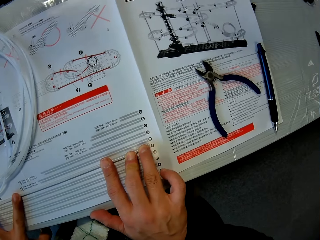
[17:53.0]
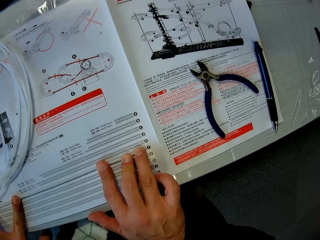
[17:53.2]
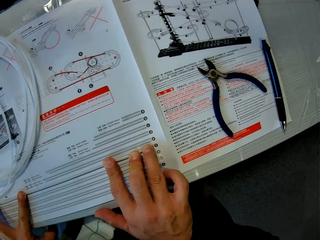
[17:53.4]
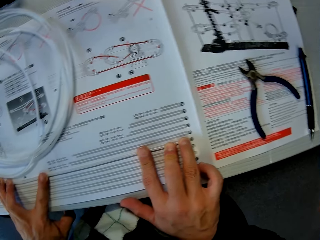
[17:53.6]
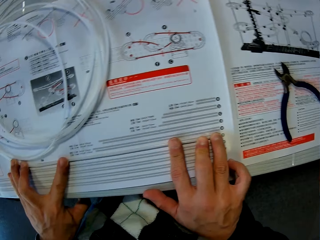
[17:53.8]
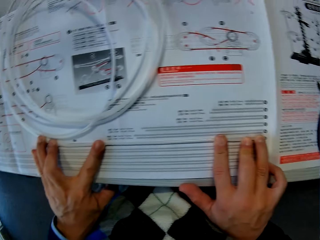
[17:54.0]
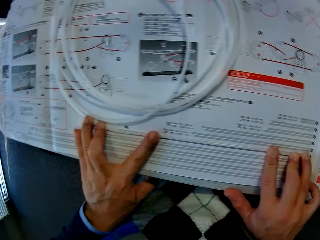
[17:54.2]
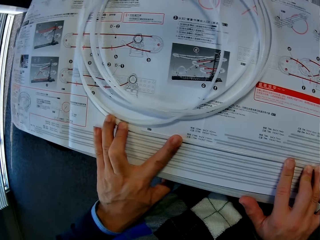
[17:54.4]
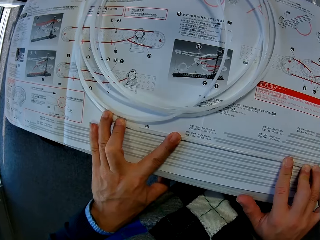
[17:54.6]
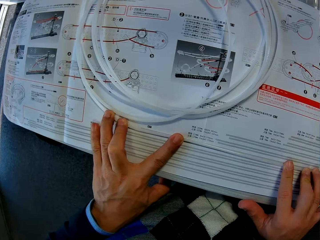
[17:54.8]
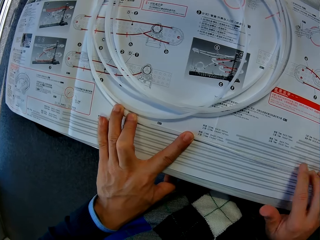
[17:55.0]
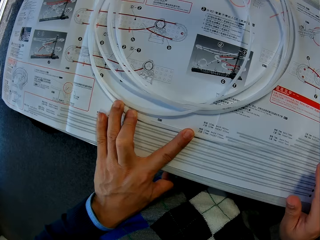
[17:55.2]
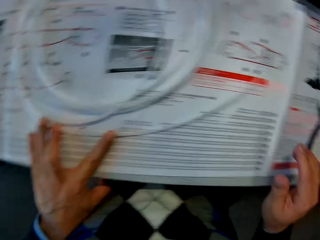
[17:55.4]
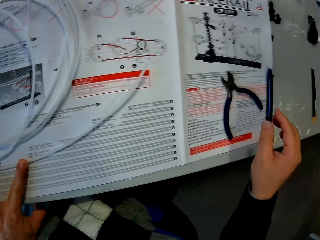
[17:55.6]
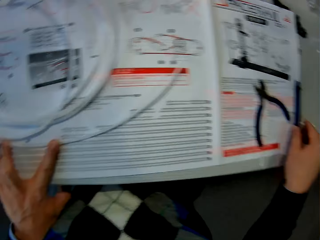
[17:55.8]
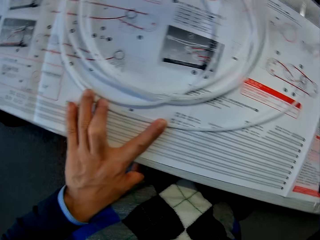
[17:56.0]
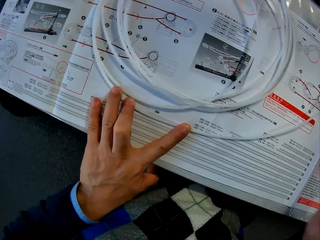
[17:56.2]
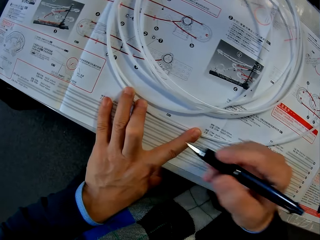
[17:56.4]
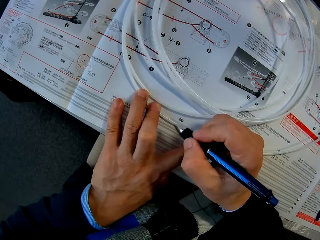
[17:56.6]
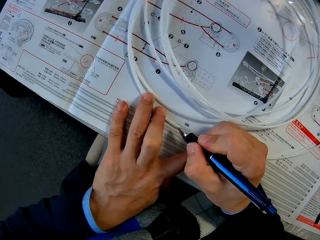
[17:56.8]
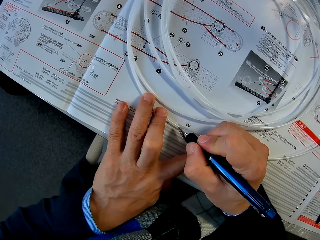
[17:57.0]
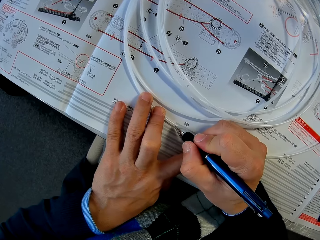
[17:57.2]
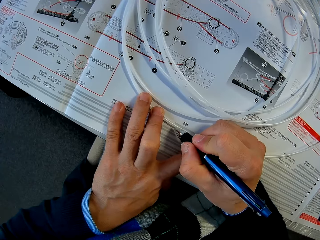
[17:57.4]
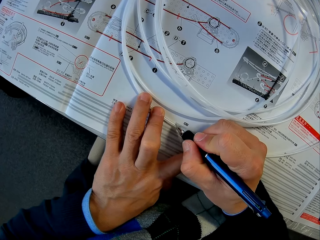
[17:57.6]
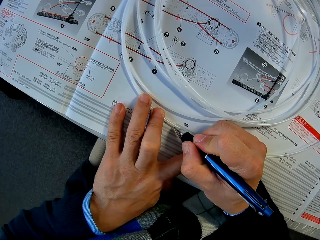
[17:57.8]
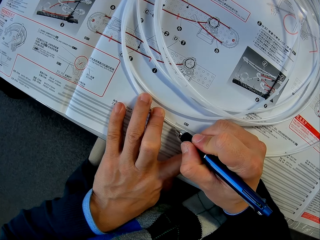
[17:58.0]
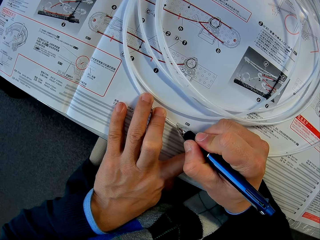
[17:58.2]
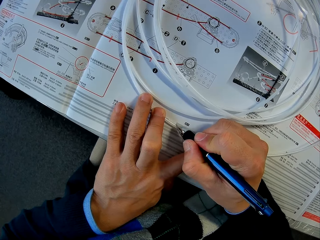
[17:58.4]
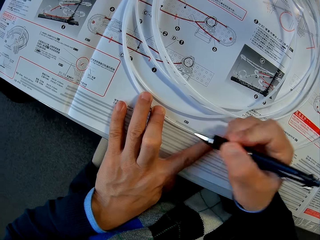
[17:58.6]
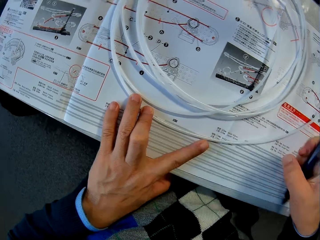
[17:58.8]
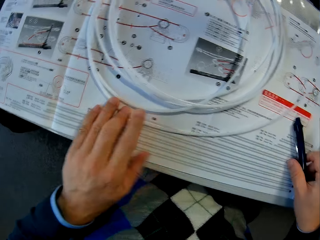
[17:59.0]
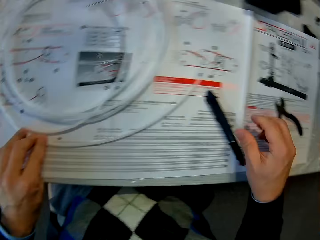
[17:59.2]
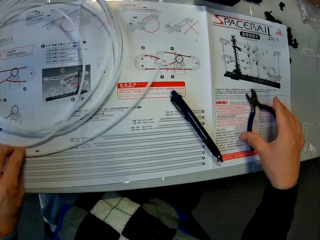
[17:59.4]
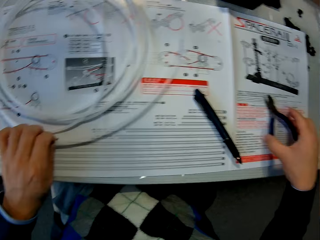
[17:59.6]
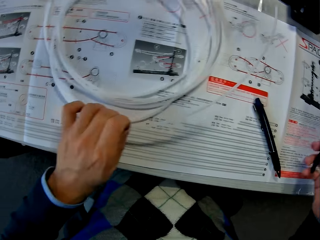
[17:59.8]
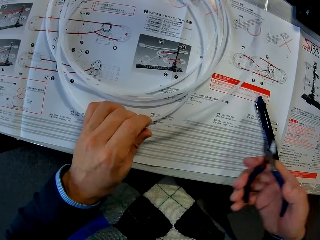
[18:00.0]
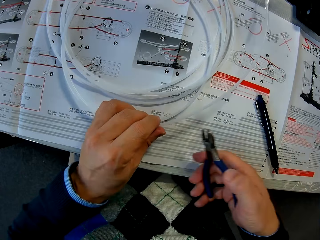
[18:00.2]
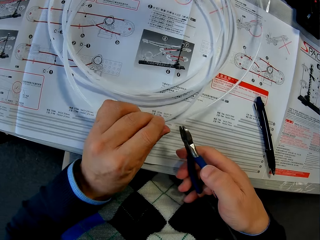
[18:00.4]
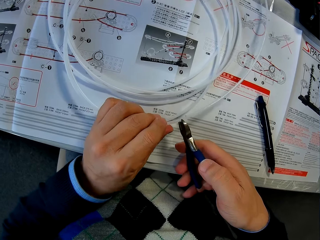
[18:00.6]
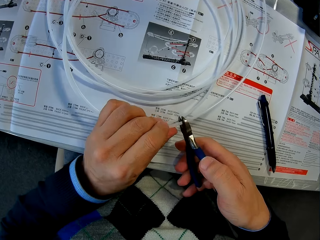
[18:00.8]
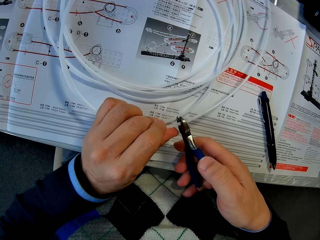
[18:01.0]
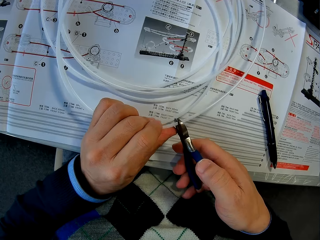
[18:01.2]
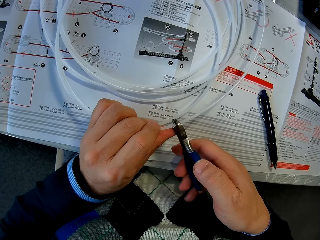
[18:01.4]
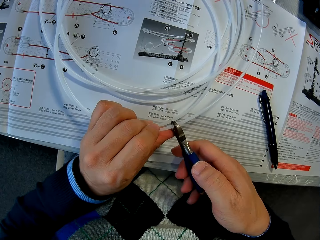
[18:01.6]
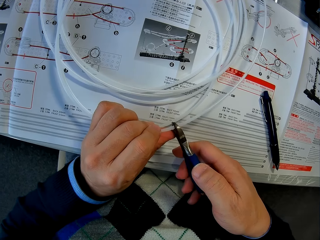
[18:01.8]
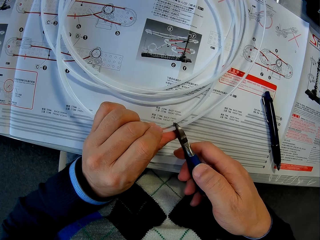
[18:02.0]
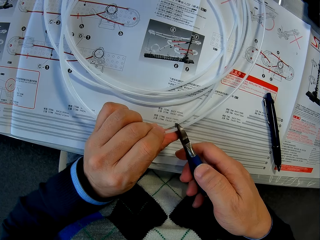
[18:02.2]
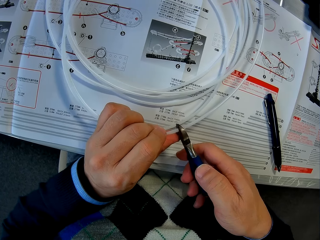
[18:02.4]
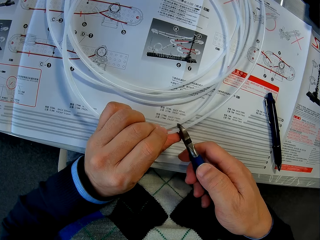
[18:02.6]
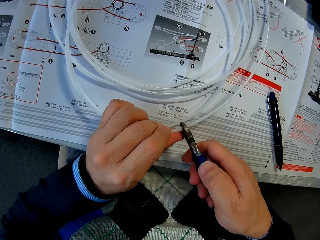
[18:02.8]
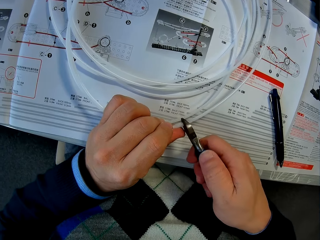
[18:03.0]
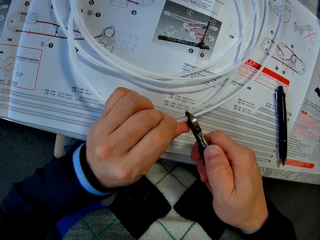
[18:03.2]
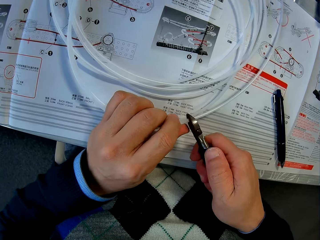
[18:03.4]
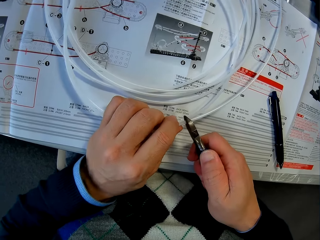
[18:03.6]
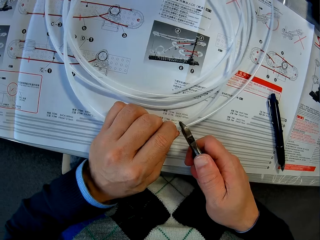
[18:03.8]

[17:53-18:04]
The camera wearer picks a pen from the table with his right hand. He marks the rail with the pen in his right hand. He drops the pen on the space rail manual. He picks a pair of pliers on the space rail manual with his right hand. He cuts the rail.

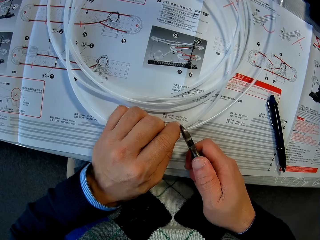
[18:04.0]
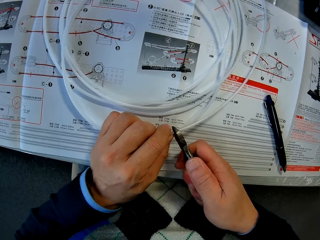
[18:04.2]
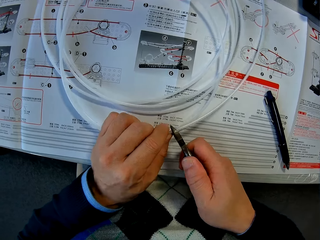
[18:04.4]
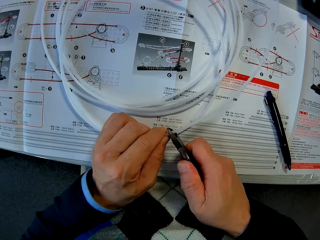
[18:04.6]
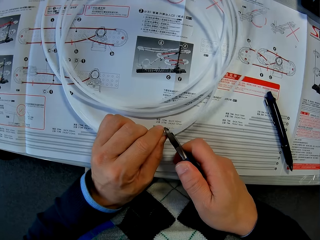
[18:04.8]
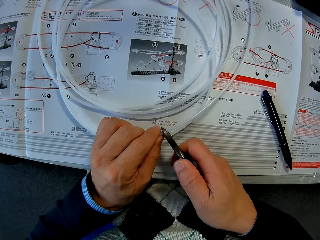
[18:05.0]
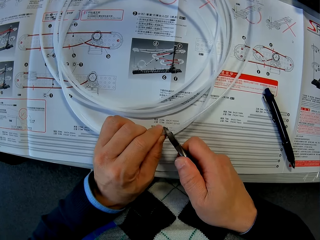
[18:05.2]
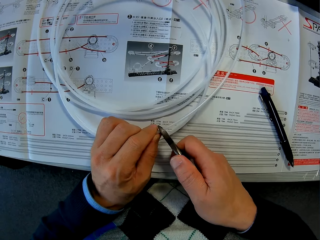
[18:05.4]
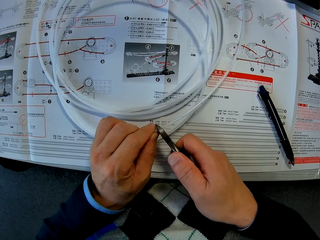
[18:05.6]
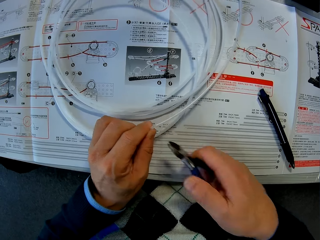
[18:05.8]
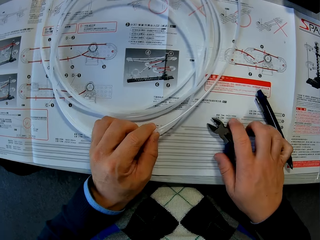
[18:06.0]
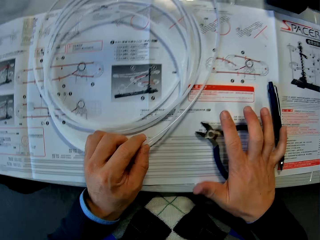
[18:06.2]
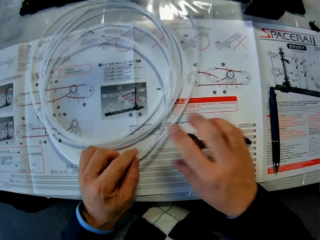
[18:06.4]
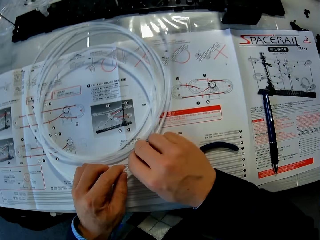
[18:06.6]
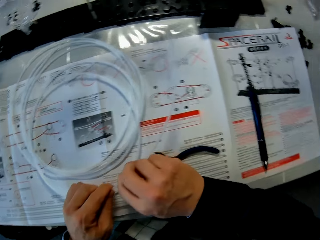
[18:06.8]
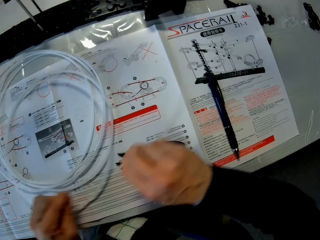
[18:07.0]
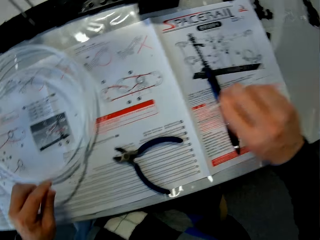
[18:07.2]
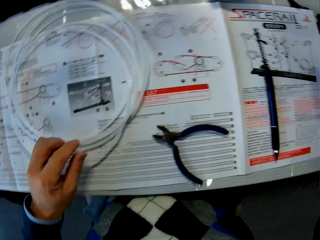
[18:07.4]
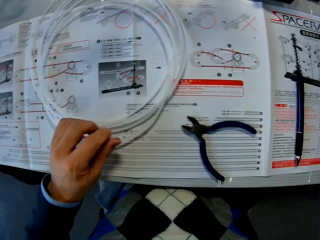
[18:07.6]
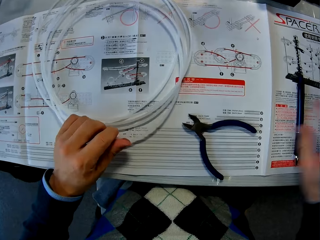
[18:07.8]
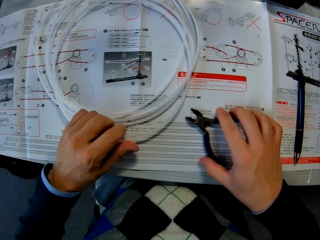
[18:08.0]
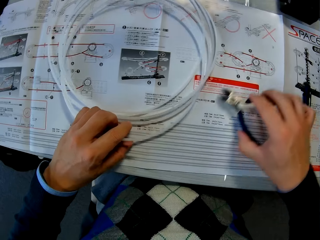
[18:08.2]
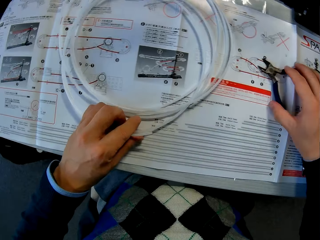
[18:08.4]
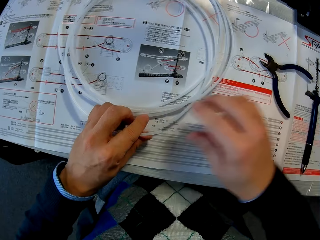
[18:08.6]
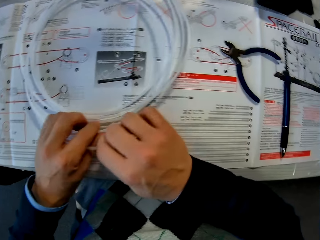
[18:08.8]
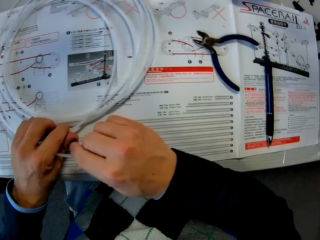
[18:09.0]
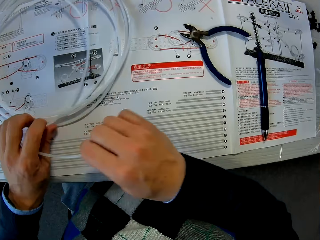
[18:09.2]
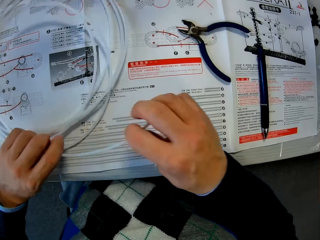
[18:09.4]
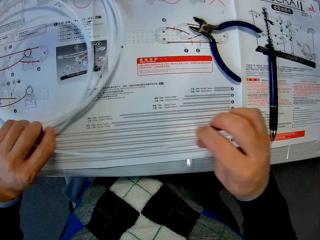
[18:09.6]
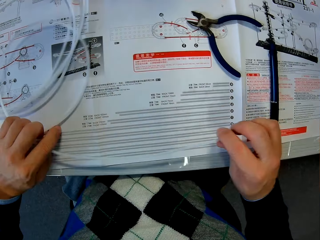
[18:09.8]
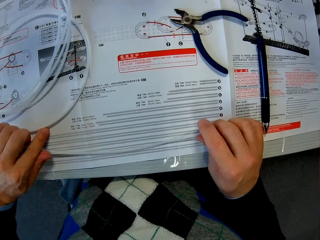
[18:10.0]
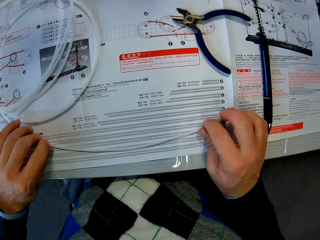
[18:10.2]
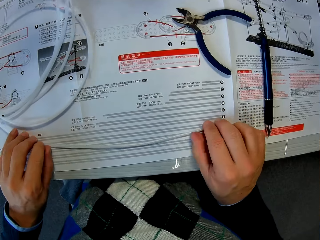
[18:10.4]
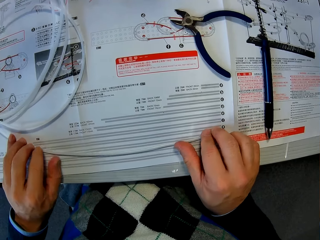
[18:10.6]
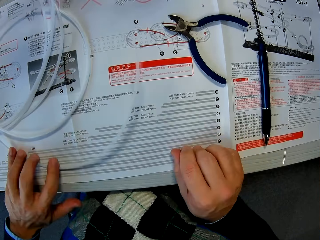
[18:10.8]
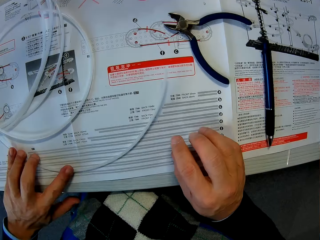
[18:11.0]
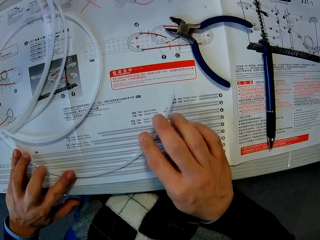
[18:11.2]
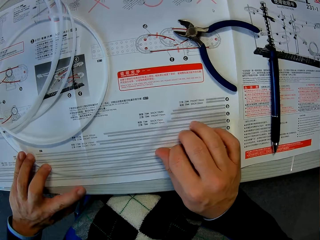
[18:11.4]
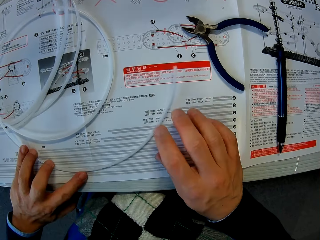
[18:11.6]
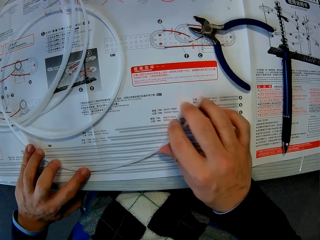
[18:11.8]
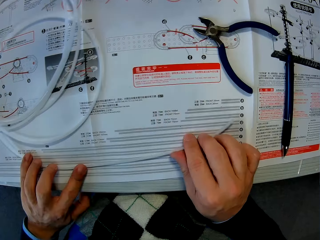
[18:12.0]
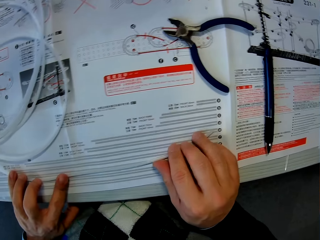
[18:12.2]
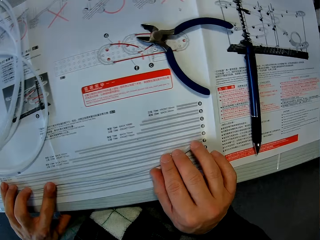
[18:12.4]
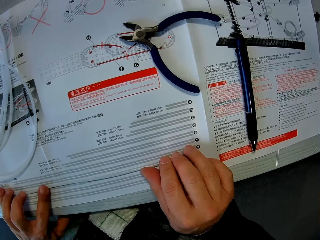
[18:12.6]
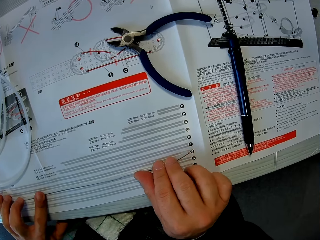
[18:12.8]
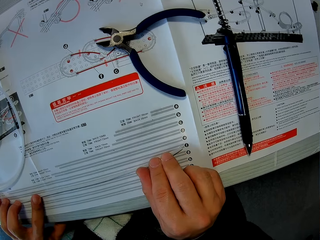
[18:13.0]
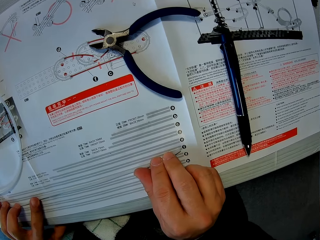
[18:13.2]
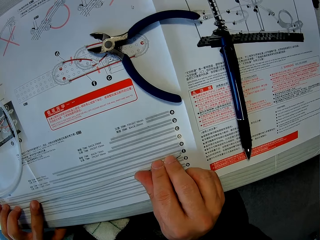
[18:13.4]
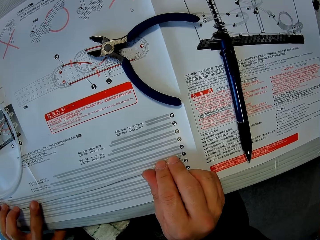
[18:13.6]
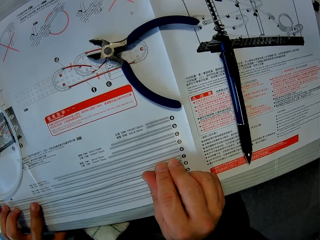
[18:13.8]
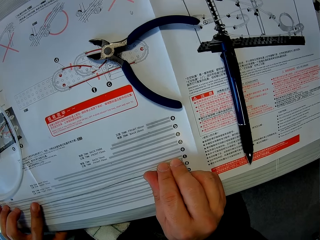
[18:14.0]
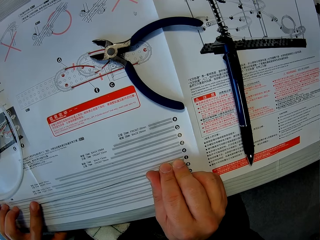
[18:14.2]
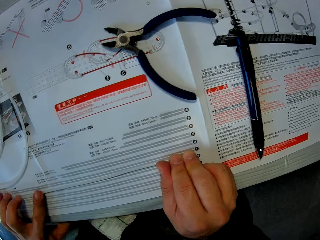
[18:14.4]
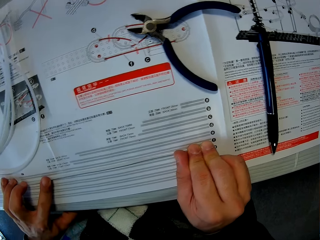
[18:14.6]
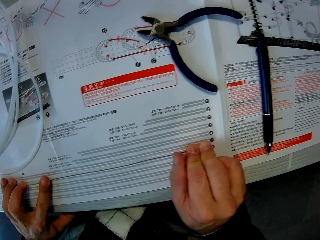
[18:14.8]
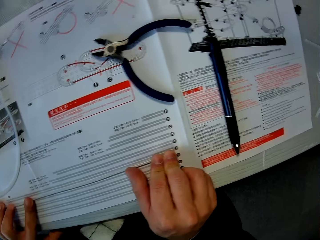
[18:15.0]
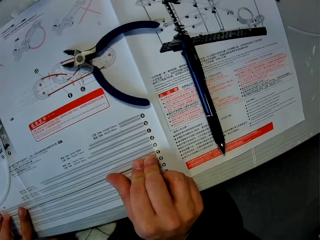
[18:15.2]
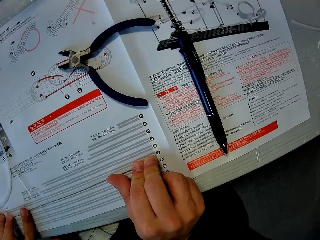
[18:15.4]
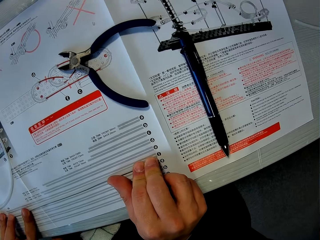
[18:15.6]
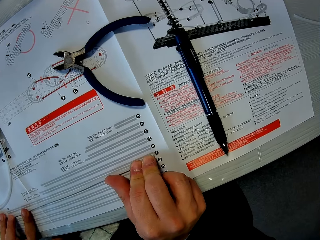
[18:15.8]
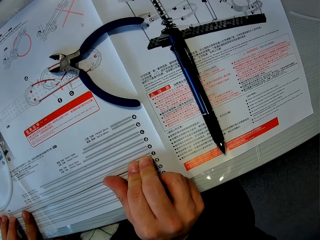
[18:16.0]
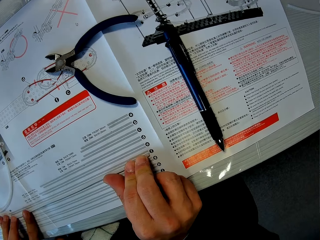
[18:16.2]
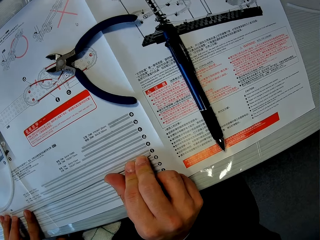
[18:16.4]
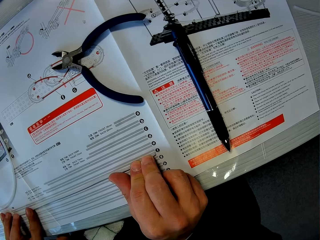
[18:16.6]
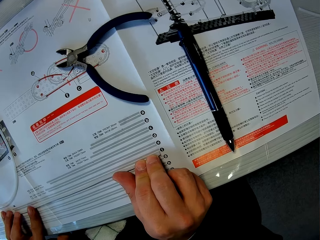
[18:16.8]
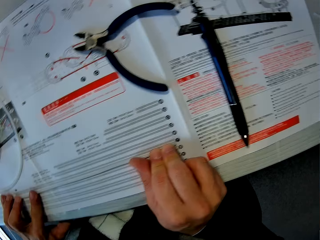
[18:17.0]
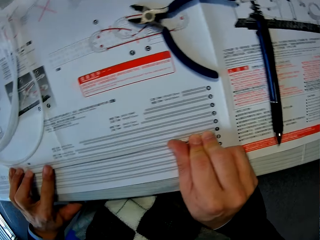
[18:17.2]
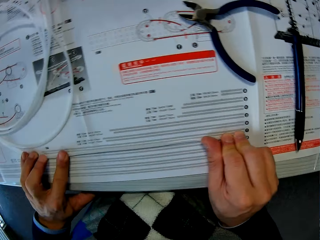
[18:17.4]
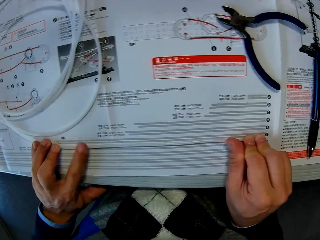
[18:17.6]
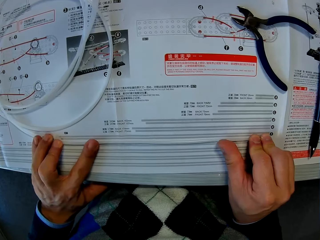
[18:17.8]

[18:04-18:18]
The camera wearer drops the pair of pliers on the space rail manual. He detaches the cut part of the rail with both hands. He puts down something. He changes the position of the pair of pliers on the space rail manual with his right hand. He picks up the pair of pliers and puts down the pair of pliers. He stretches out the rail with both hands. He measures the rail with the measuring scale on the space rail manual.
